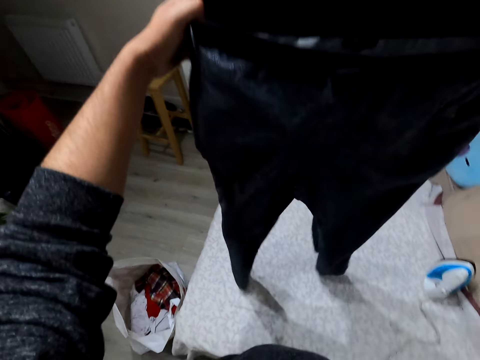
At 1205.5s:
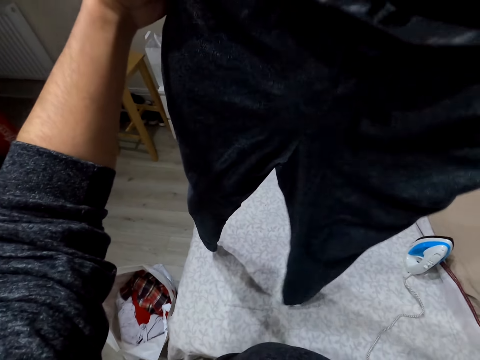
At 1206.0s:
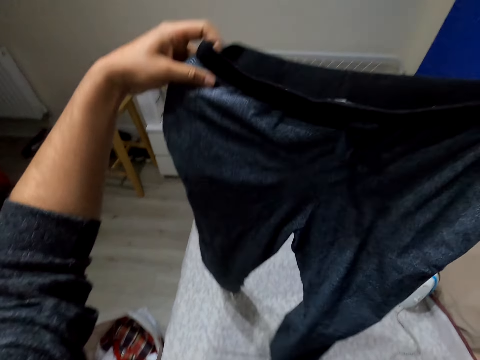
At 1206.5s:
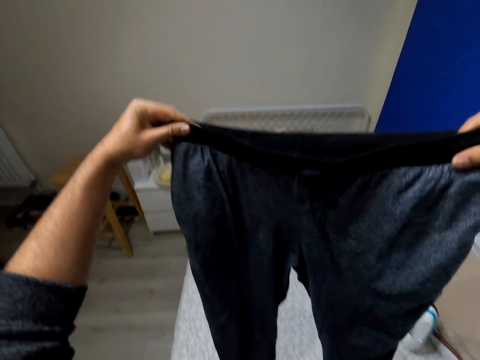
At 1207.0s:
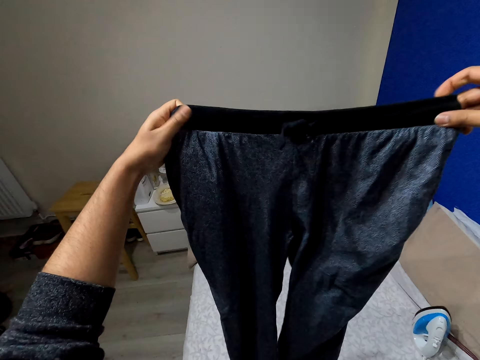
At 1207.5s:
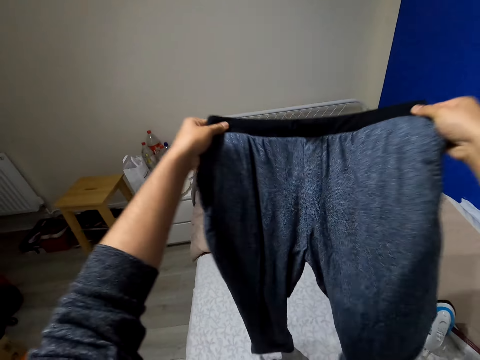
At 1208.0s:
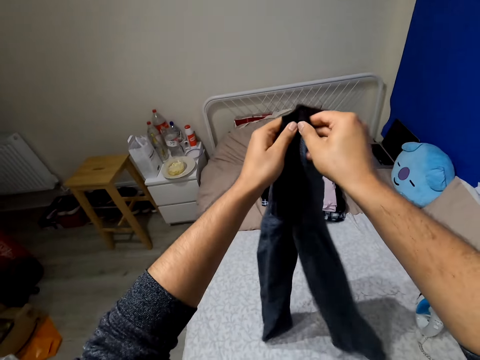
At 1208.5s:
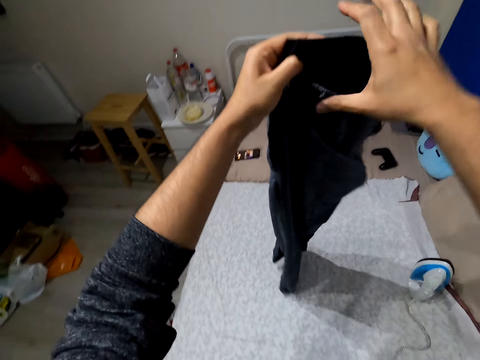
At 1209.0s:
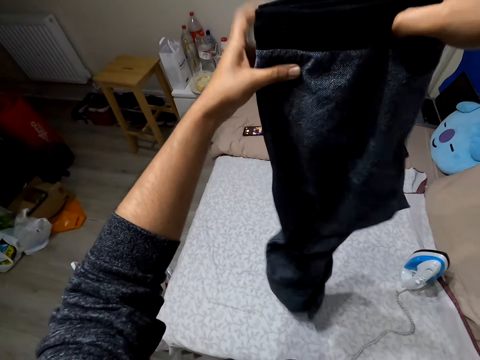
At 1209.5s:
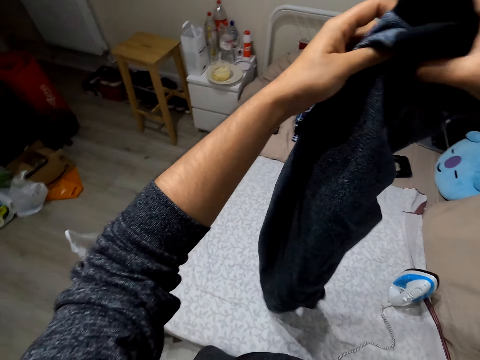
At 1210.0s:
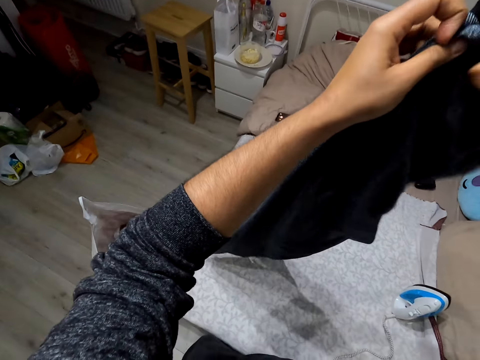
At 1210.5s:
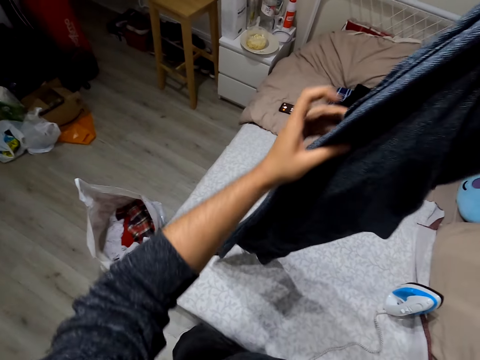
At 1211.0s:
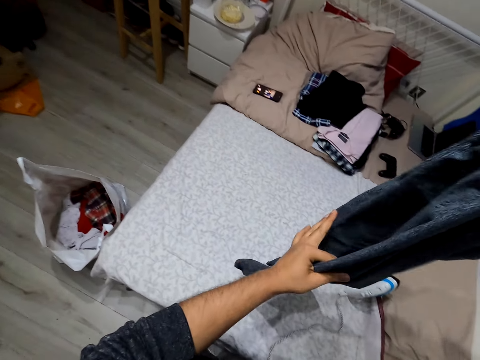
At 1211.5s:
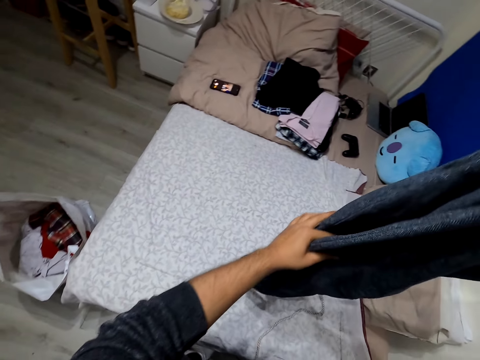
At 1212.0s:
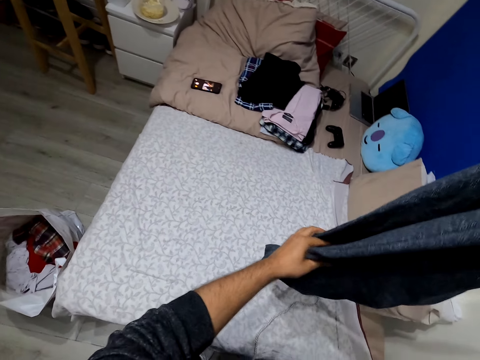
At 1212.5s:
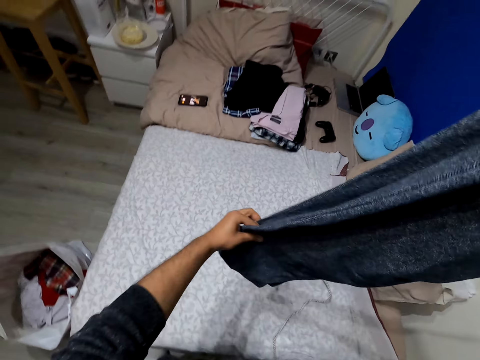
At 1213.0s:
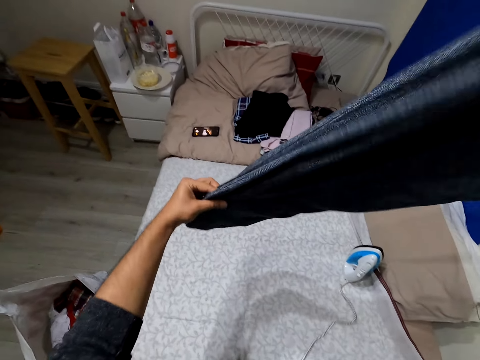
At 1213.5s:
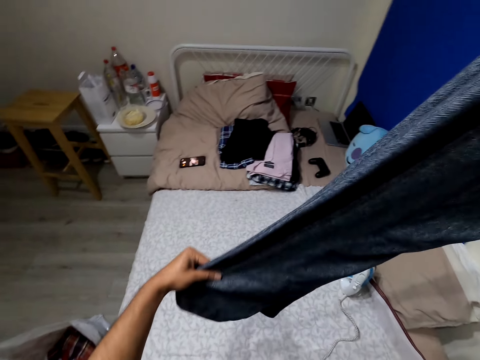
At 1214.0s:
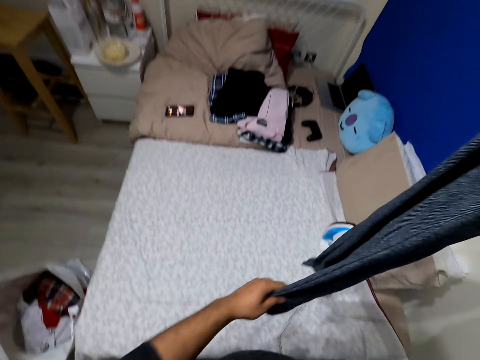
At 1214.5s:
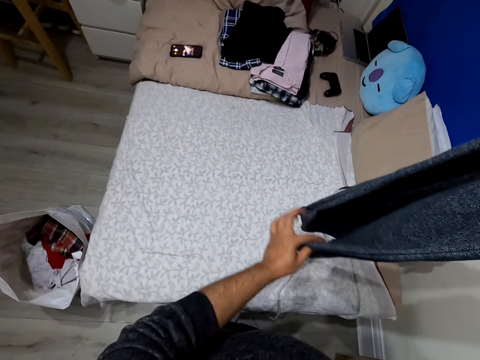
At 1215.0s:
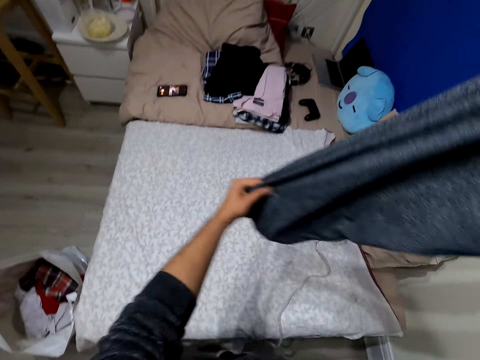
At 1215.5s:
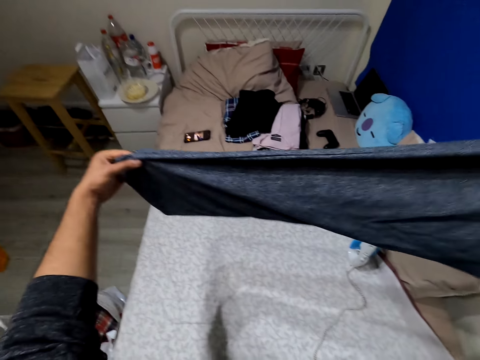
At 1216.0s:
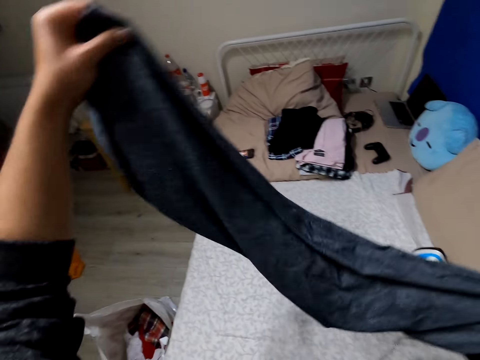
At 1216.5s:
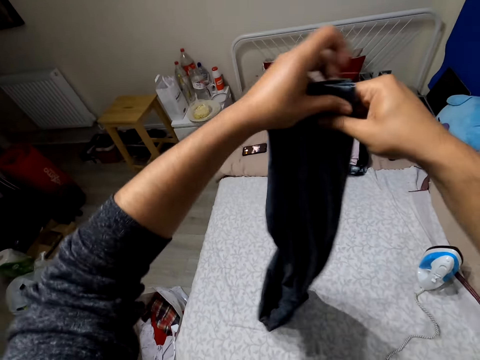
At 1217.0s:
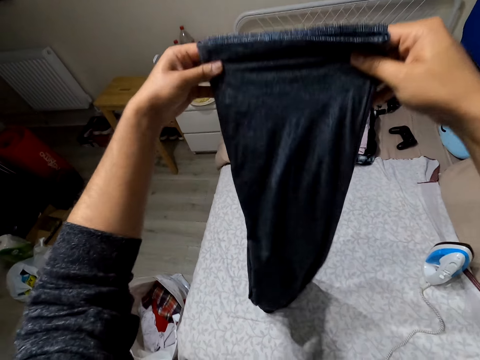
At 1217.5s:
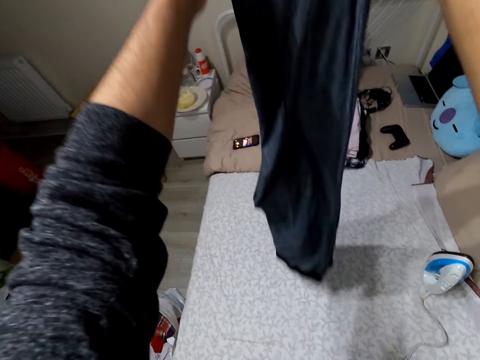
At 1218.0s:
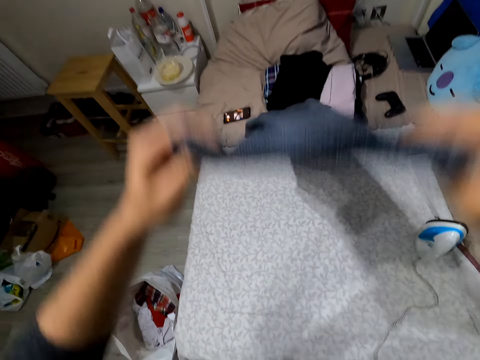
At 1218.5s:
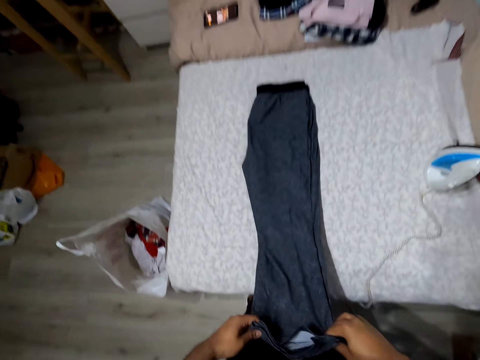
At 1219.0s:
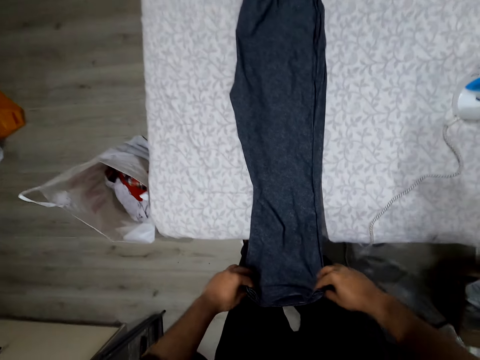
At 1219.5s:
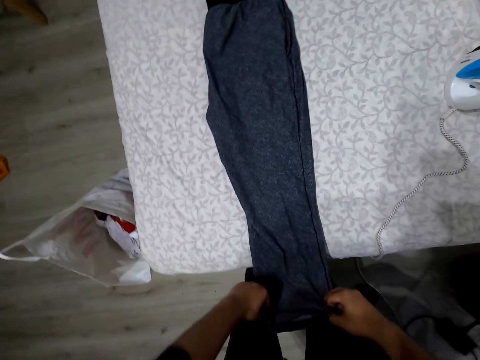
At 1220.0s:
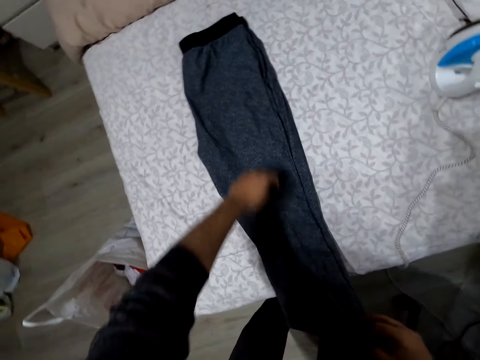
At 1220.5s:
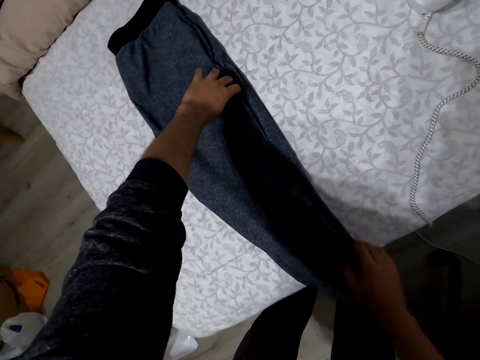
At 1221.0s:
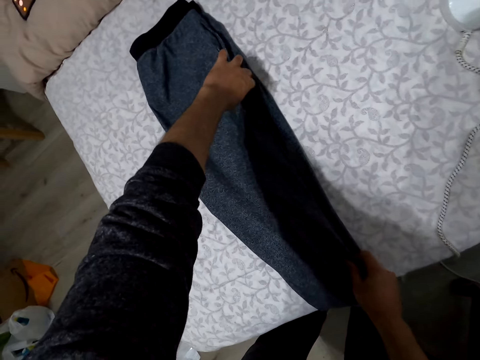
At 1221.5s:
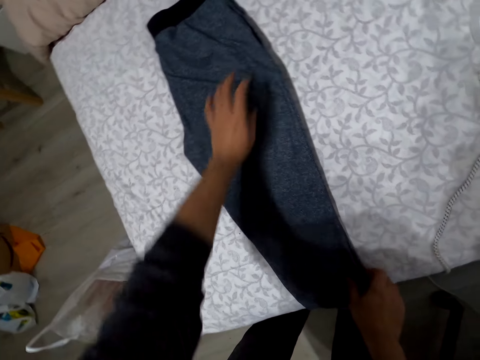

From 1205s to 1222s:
The camera wearer unfolds the trouser. They fold the trouser or cloth. They turn the cloth. They drop the cloth. They spread the trouser on the bed. They straighten the cloth.

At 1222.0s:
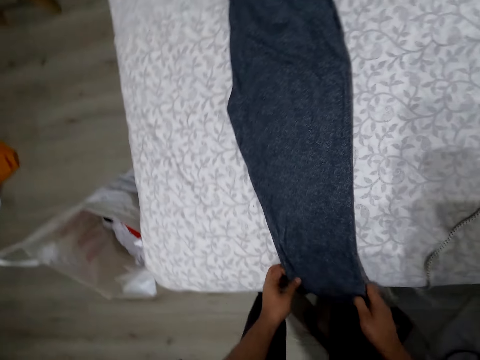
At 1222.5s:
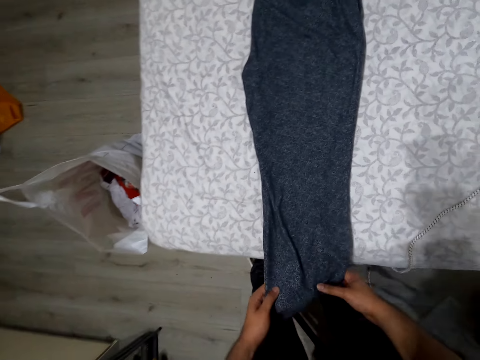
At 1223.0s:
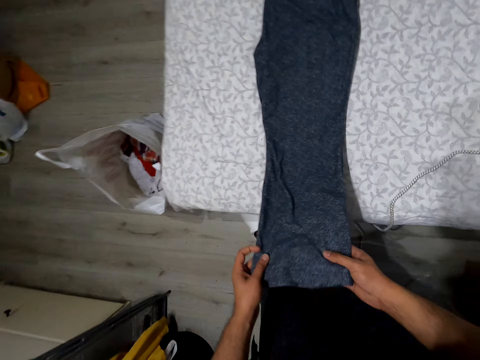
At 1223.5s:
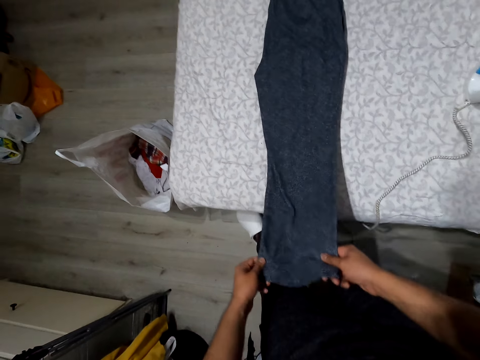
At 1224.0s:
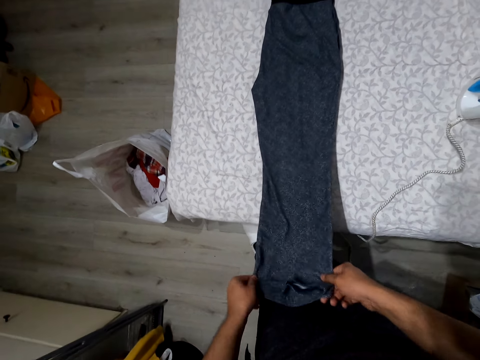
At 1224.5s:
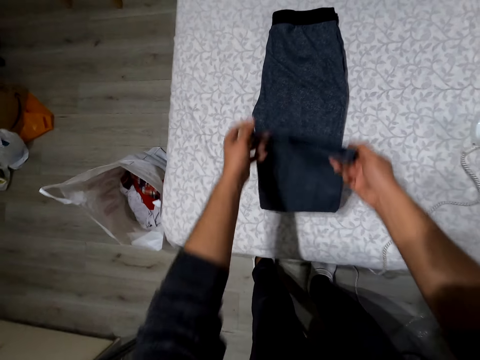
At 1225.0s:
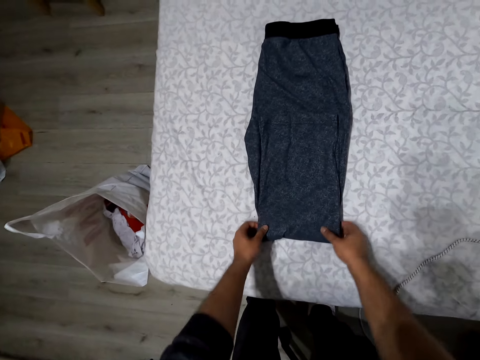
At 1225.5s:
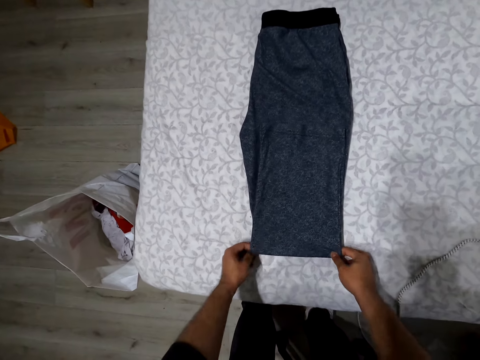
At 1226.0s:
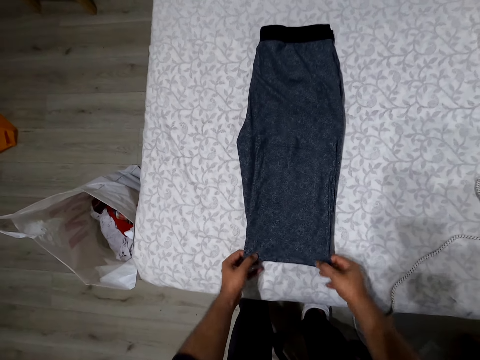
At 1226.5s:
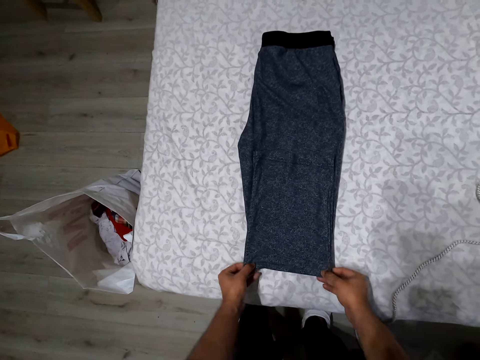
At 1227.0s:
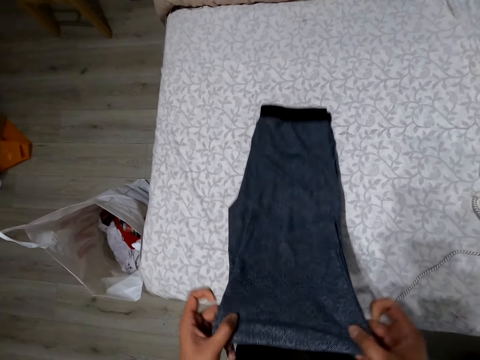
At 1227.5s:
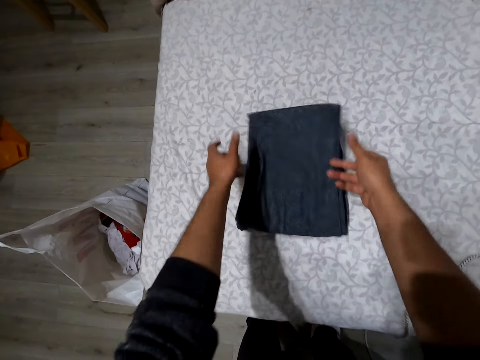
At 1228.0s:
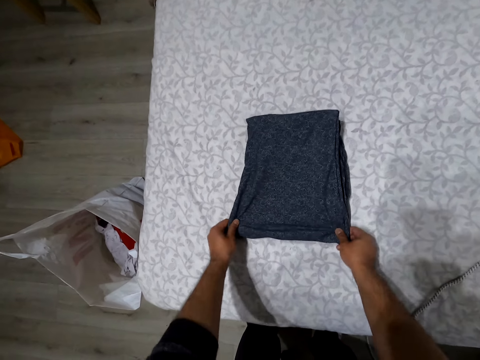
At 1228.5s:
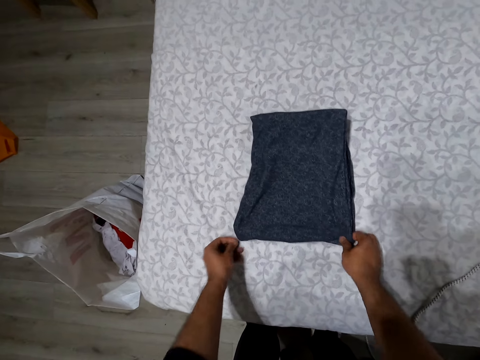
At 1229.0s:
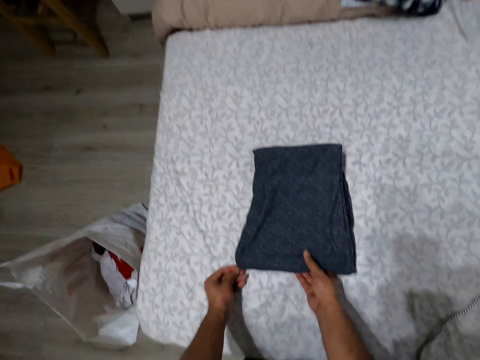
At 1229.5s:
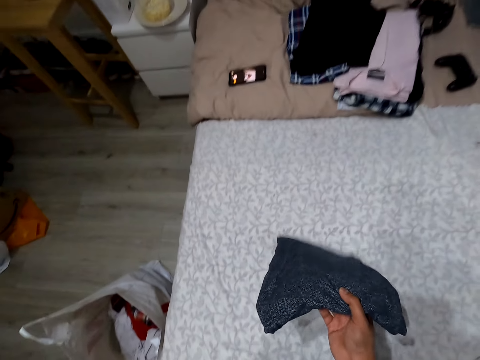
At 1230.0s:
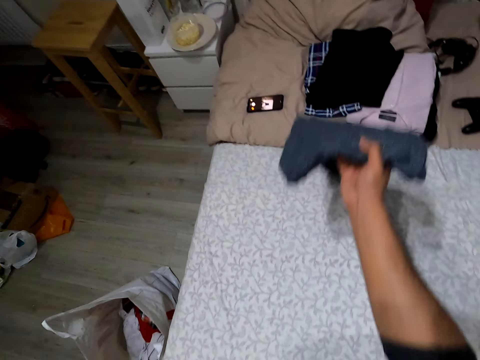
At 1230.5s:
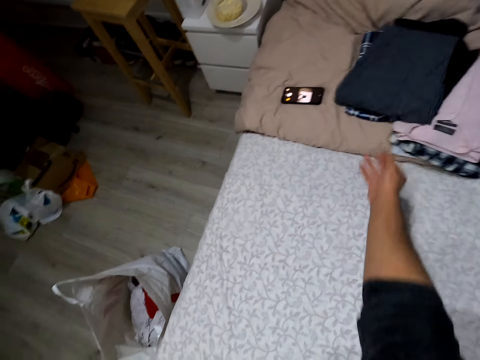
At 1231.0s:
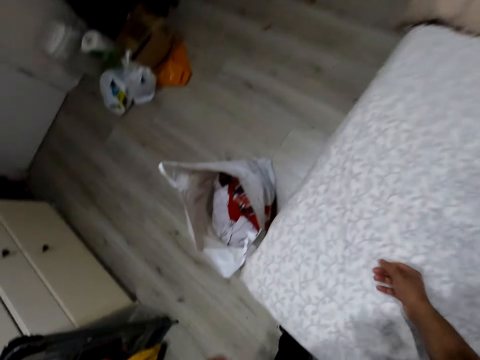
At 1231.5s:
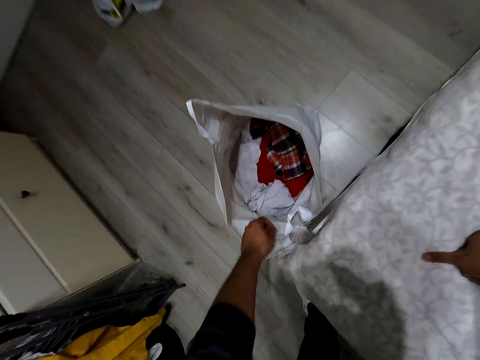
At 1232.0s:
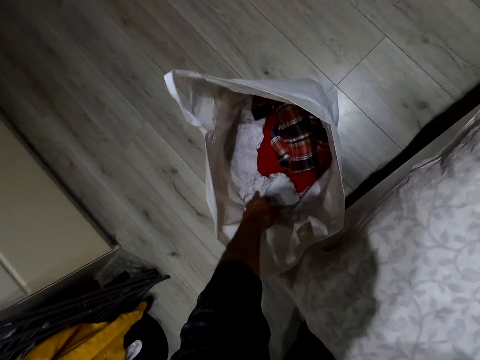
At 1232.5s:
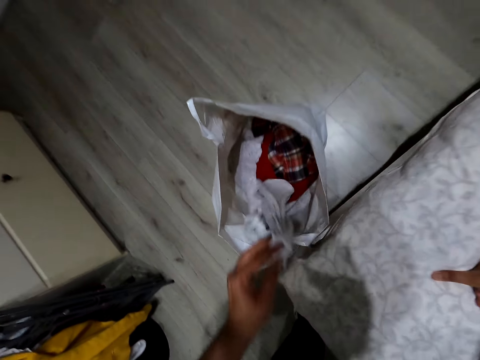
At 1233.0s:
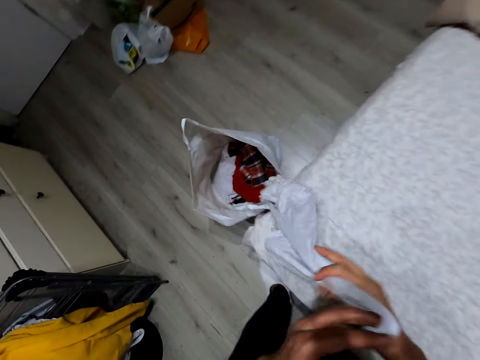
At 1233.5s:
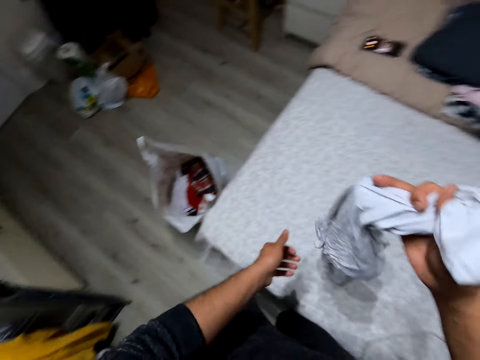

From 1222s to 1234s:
The camera wearer folds the trouser or cloth. They pick the cloth. They drop the cloth. They pick the cloth from the bag.
